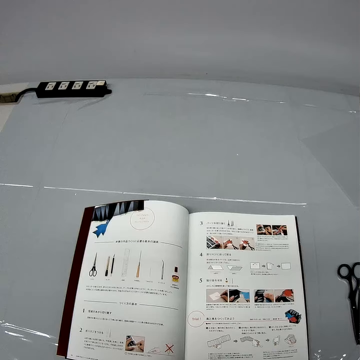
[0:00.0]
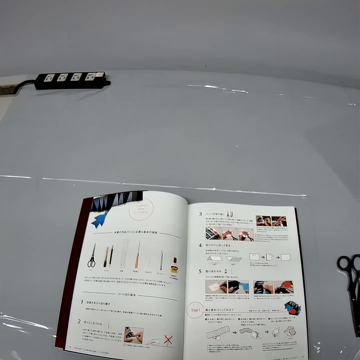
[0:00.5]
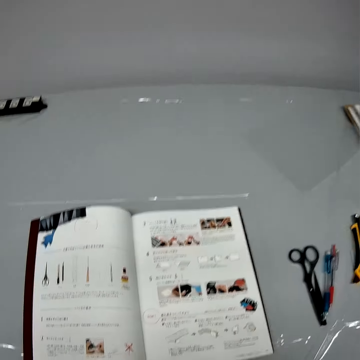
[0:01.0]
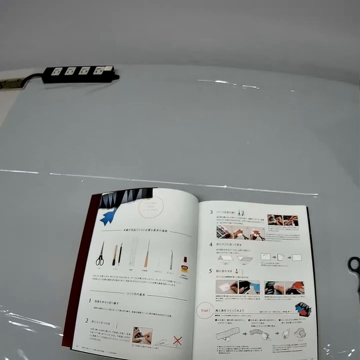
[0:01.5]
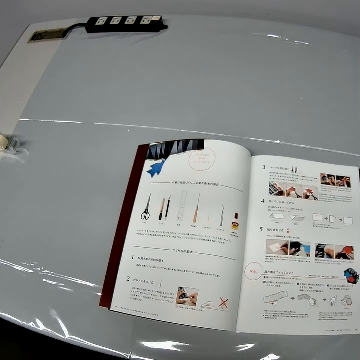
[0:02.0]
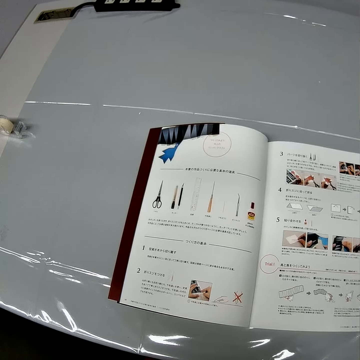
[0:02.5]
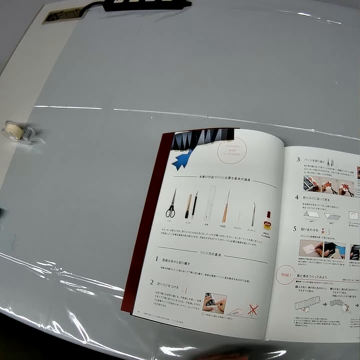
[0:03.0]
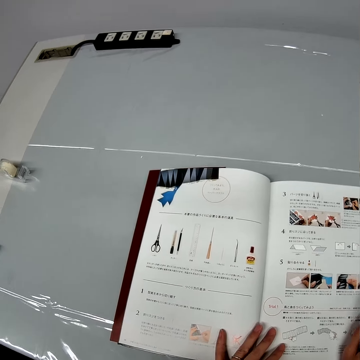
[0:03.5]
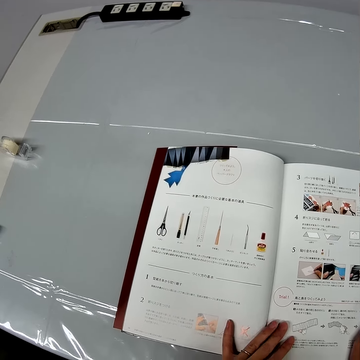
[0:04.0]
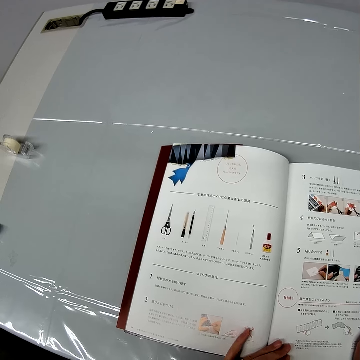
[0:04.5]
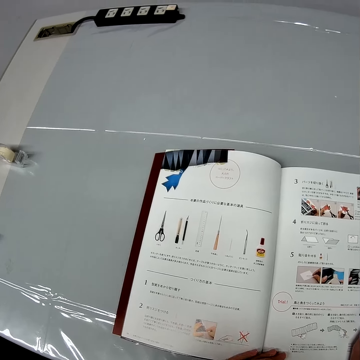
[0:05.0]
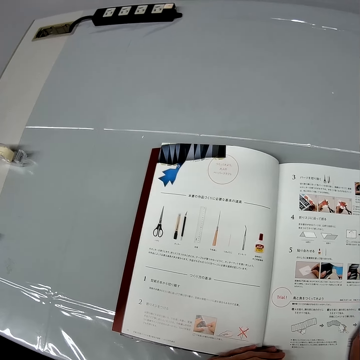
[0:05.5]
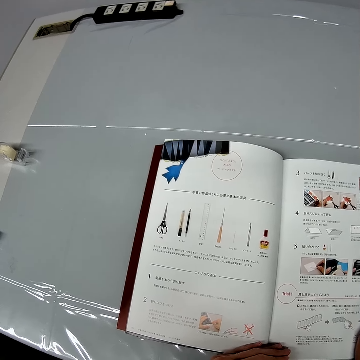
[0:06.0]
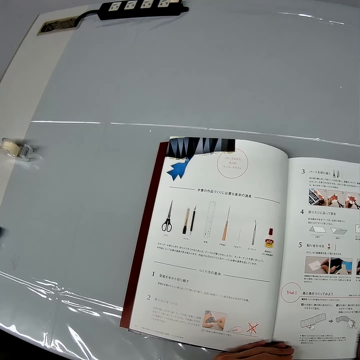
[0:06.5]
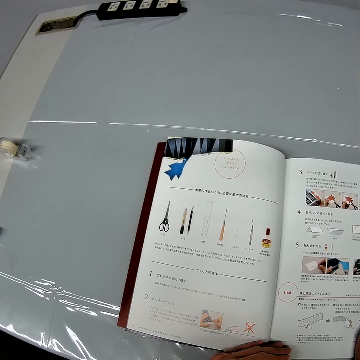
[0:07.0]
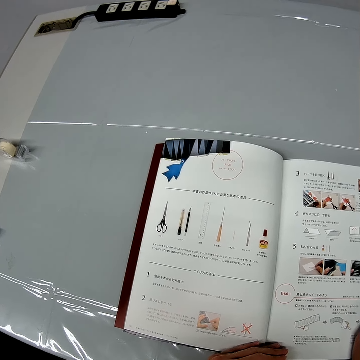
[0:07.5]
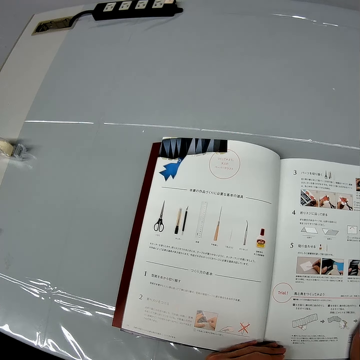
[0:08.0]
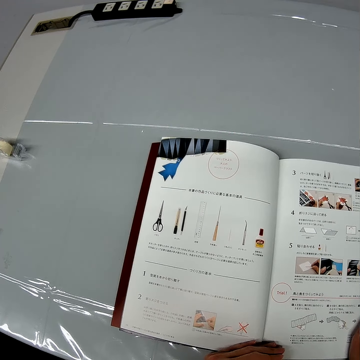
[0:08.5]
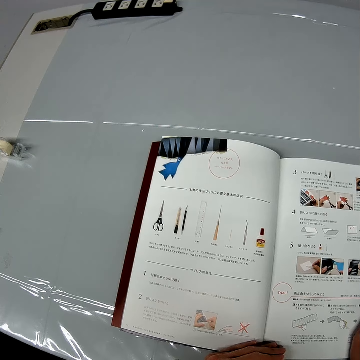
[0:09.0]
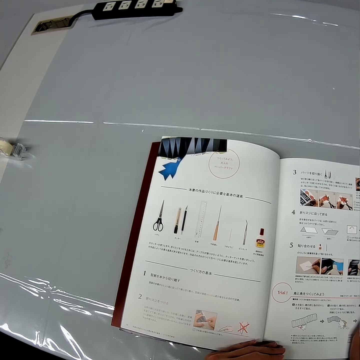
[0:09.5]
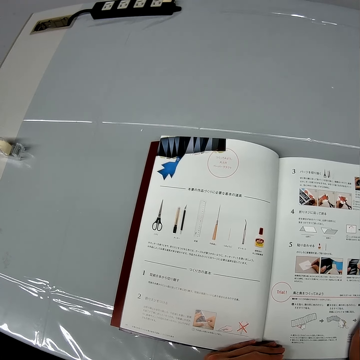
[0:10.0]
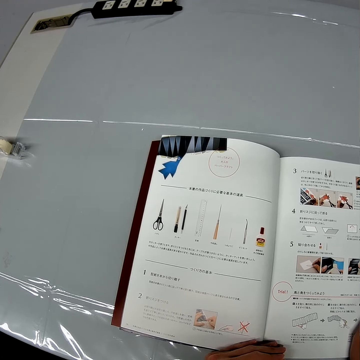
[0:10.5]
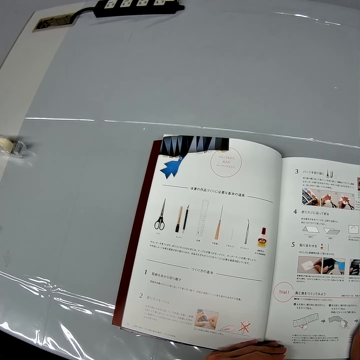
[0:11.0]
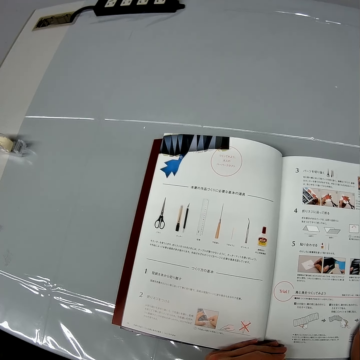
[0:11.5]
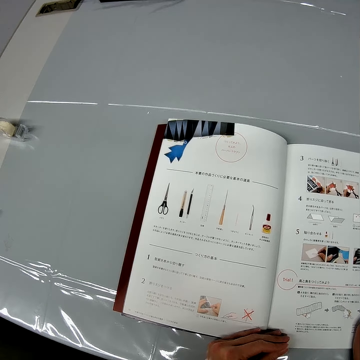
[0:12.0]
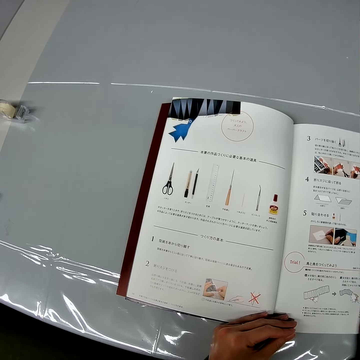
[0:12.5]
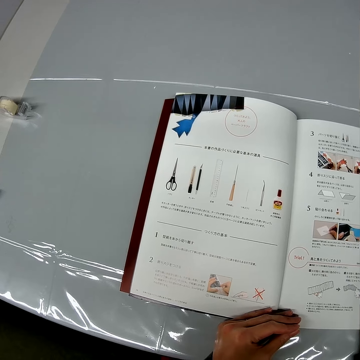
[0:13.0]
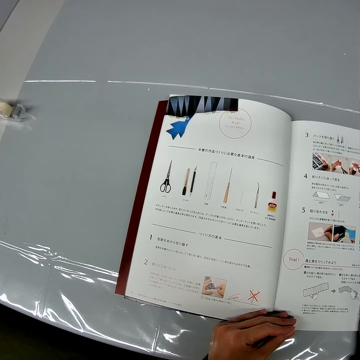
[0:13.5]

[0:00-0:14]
The camera wearer sits on a chair. He looks at a drawing book on a table. He places his hands on the book that is on the table. He holds the drawing book on the table with hands. He looks at the drawing book on the table.

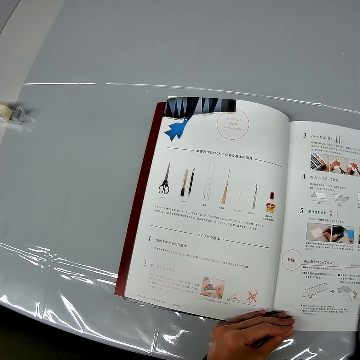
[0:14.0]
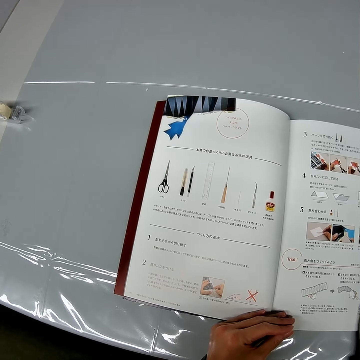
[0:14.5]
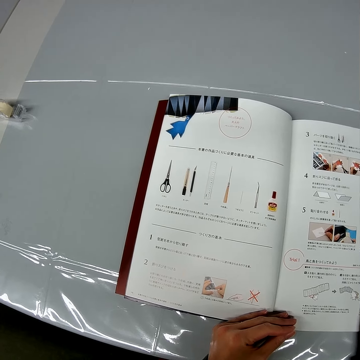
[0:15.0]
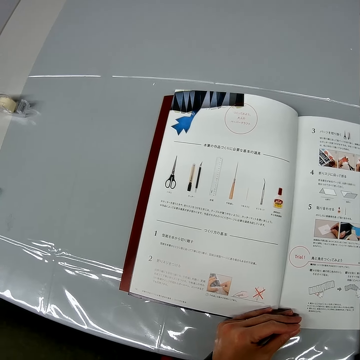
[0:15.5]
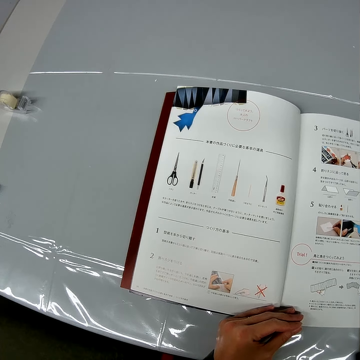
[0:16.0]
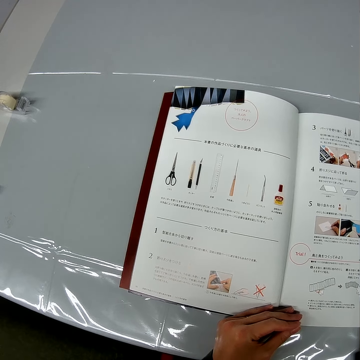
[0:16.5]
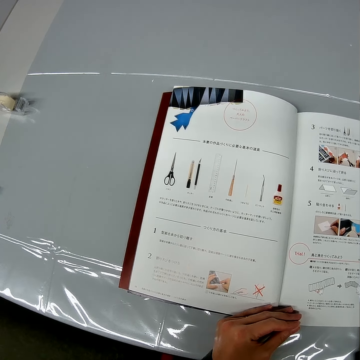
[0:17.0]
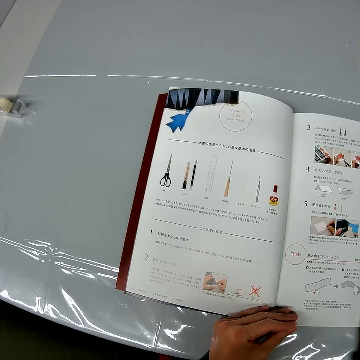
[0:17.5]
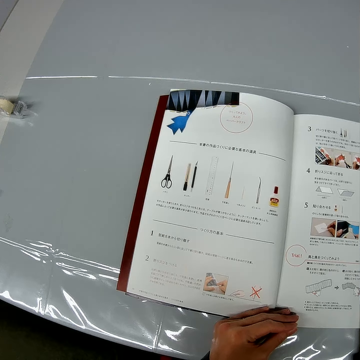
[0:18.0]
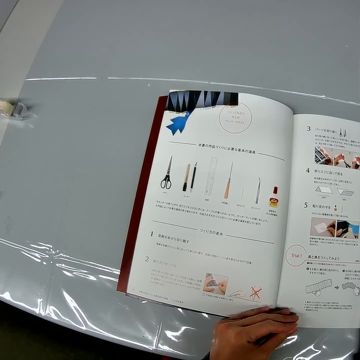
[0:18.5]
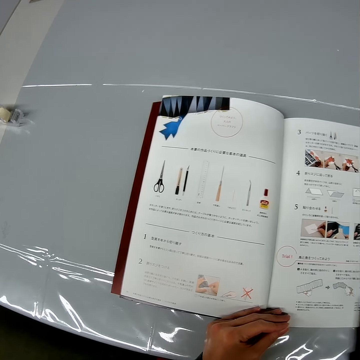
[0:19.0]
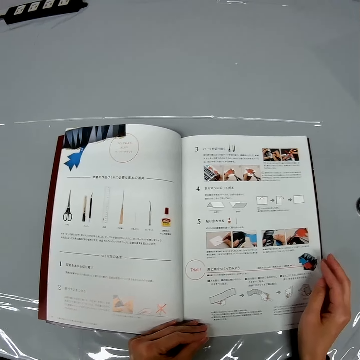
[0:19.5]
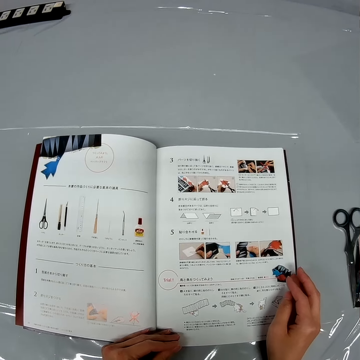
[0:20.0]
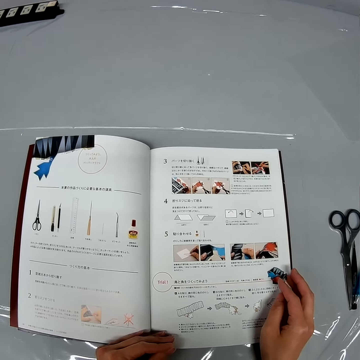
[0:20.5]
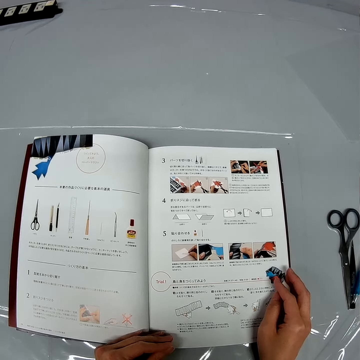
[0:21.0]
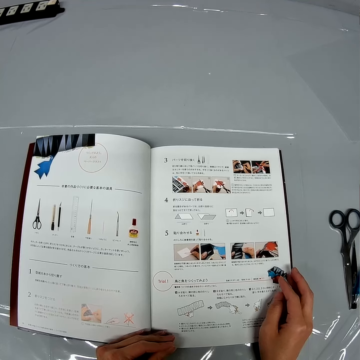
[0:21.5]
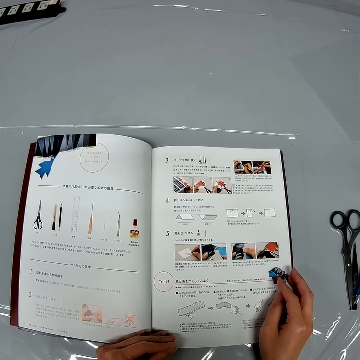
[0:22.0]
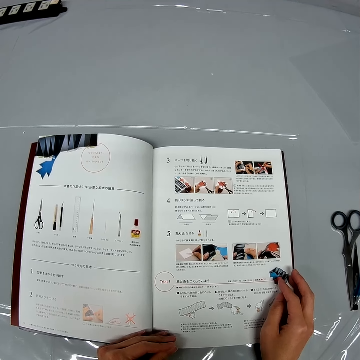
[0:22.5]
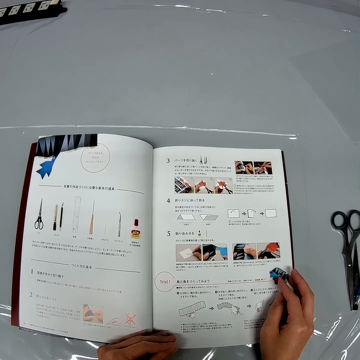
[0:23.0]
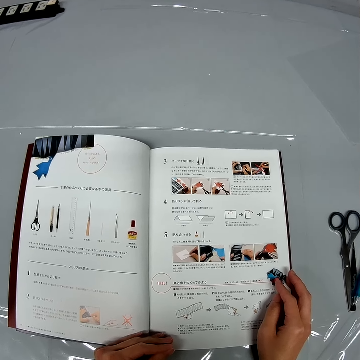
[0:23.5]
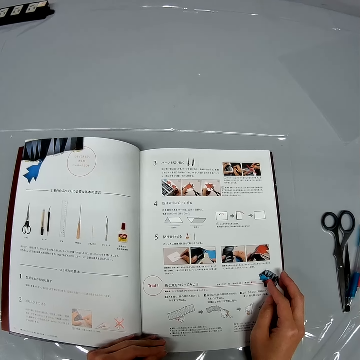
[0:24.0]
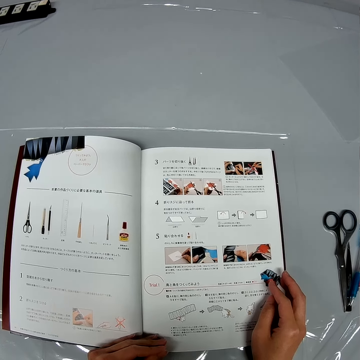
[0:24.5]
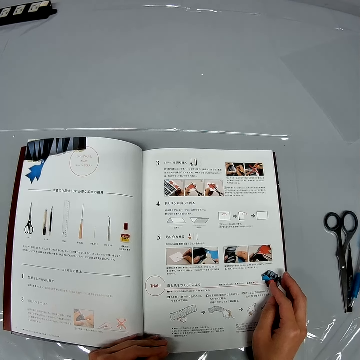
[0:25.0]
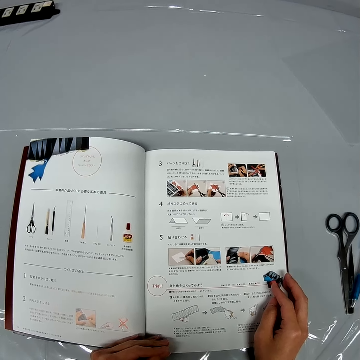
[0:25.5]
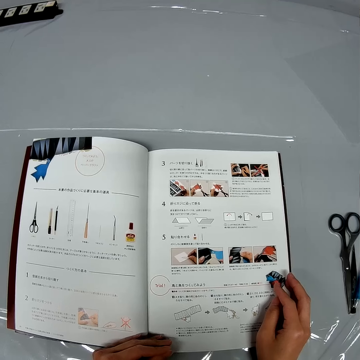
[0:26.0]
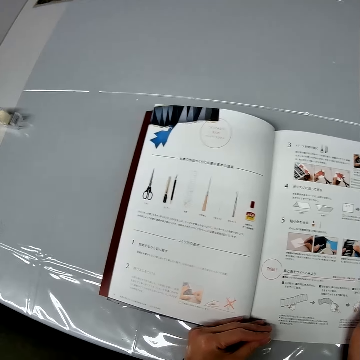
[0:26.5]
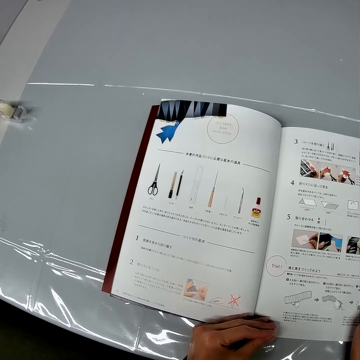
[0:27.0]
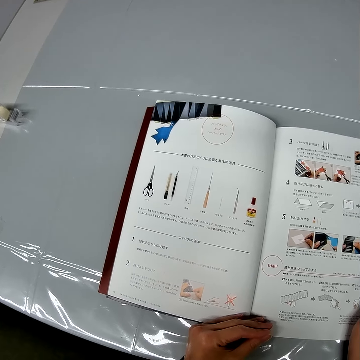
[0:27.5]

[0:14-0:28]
The camera wearer looks around a table.

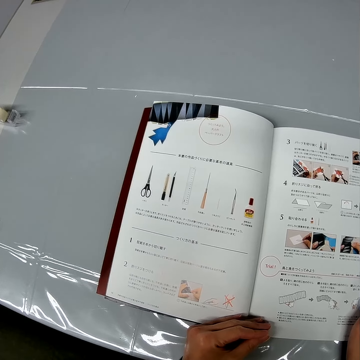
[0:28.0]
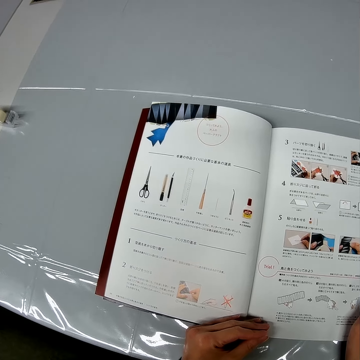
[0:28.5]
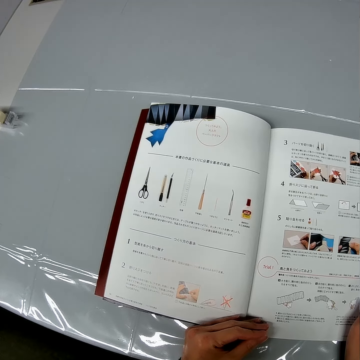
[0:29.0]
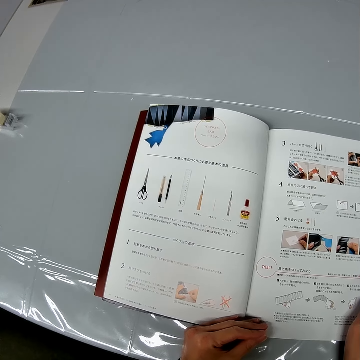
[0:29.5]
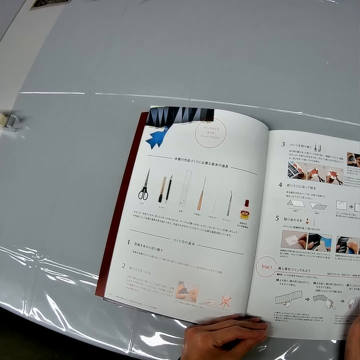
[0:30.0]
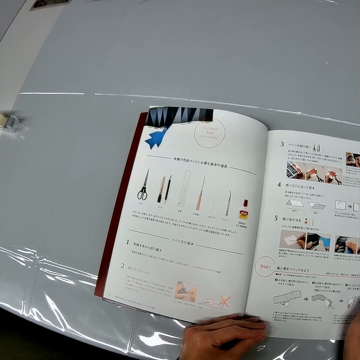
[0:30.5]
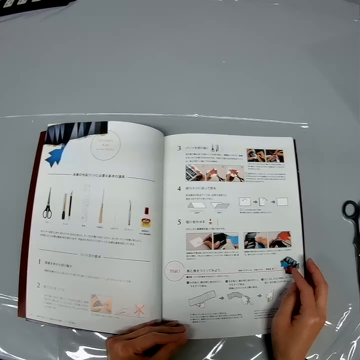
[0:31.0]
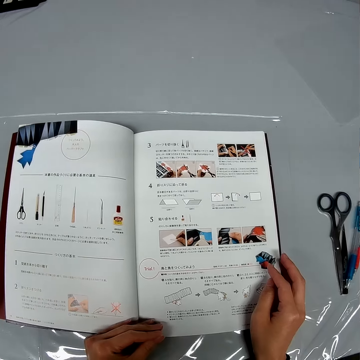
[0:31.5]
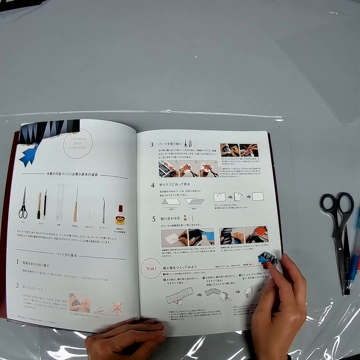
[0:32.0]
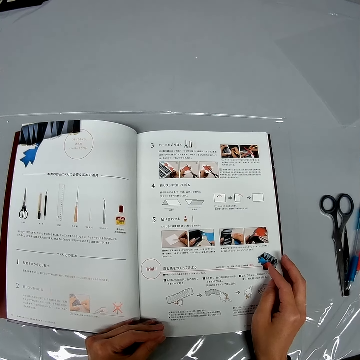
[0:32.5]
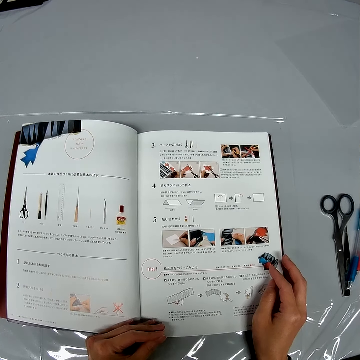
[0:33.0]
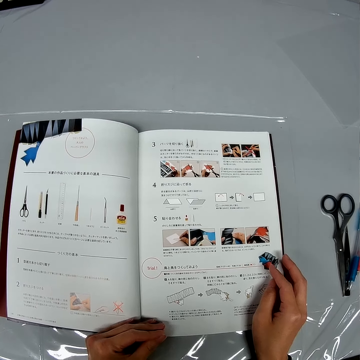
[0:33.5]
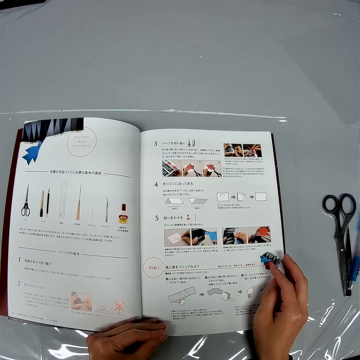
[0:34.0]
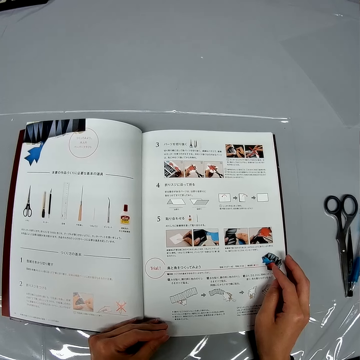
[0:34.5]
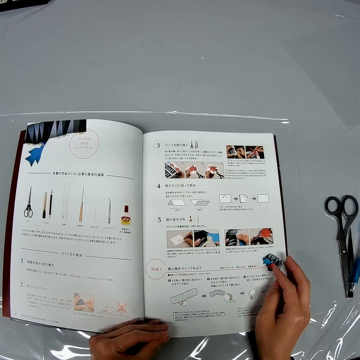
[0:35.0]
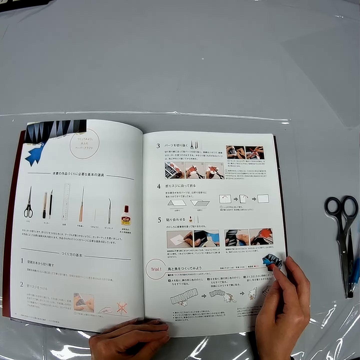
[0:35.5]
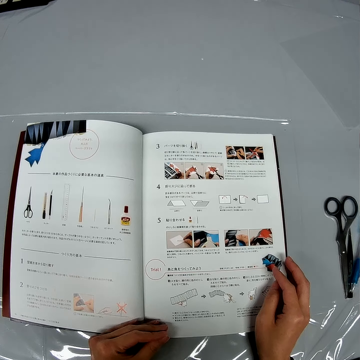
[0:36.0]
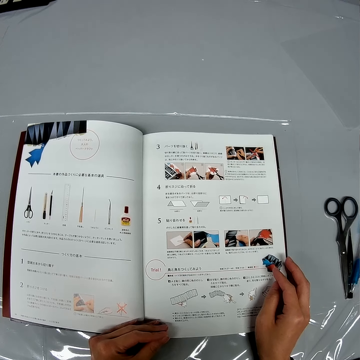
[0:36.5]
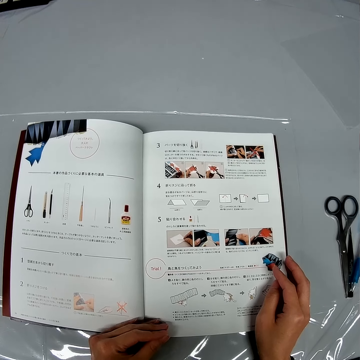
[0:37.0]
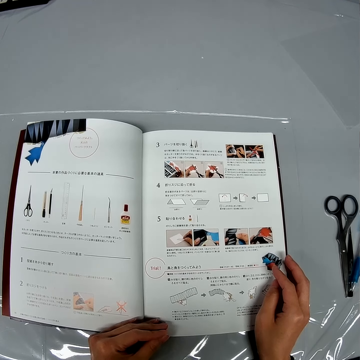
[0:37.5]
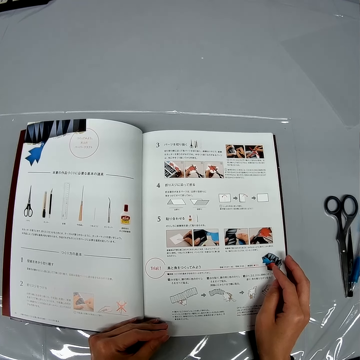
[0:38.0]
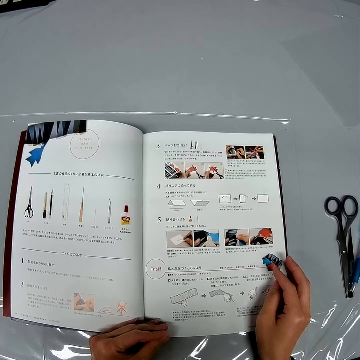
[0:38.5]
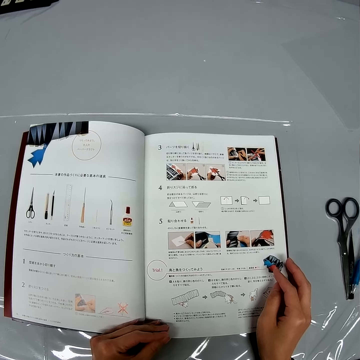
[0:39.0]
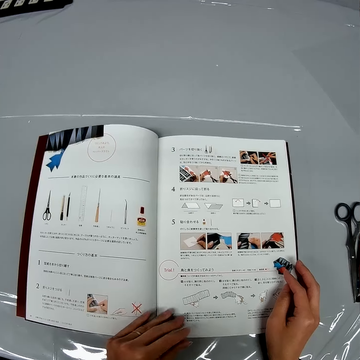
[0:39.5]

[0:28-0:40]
The camera wearer looks at a drawing book on a table.
